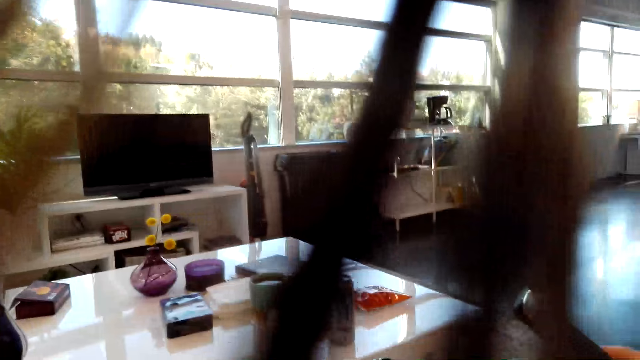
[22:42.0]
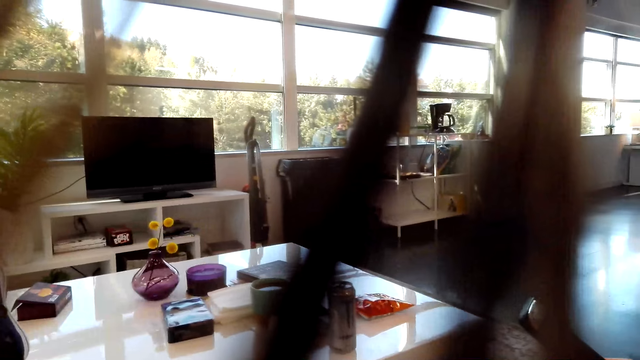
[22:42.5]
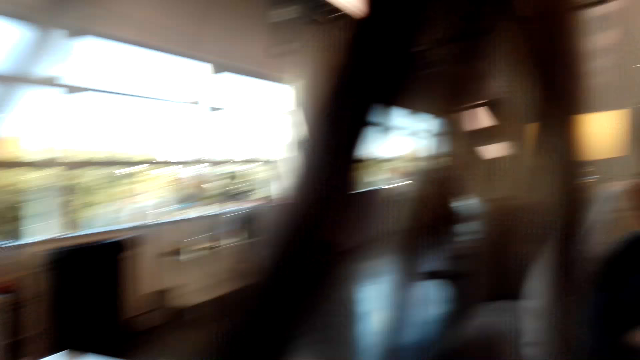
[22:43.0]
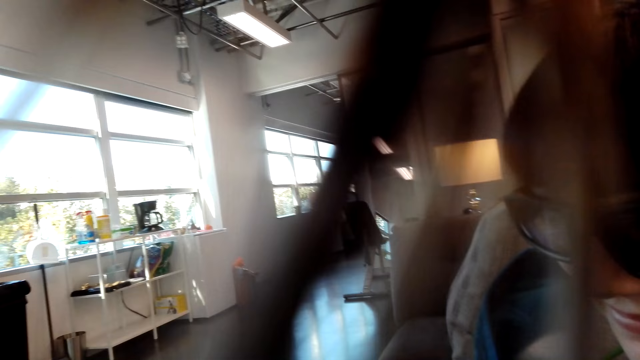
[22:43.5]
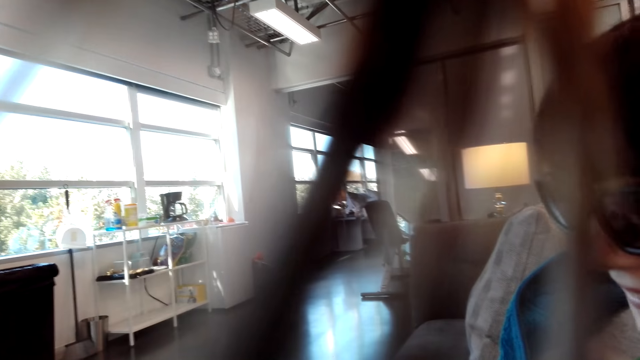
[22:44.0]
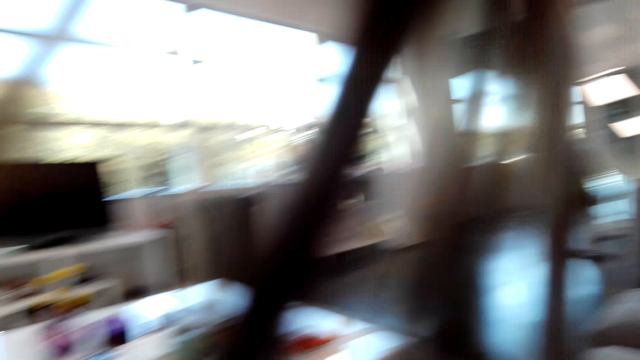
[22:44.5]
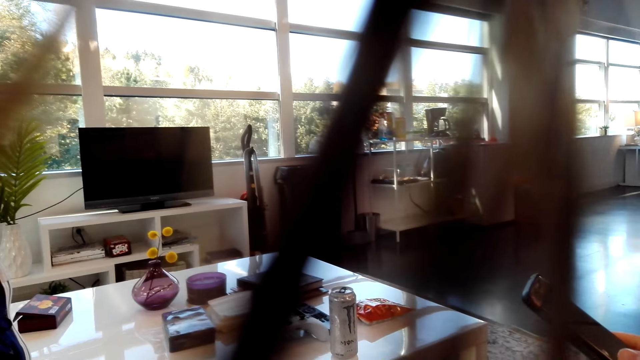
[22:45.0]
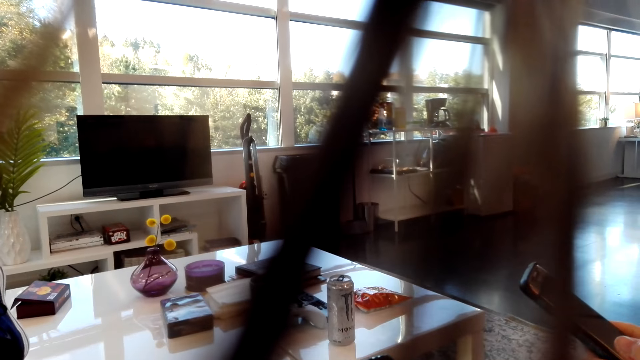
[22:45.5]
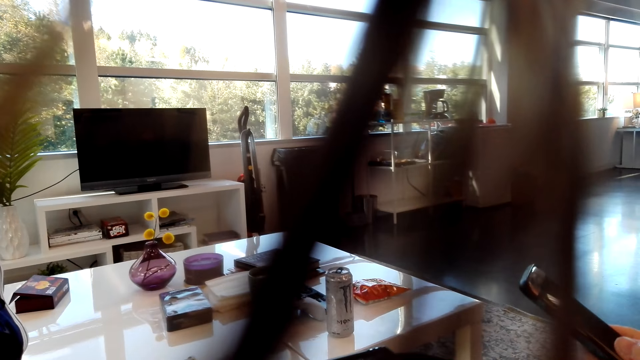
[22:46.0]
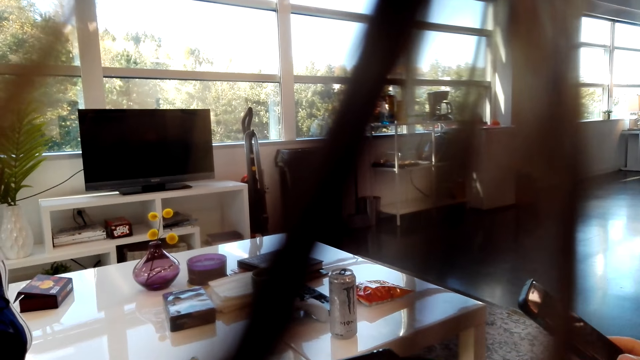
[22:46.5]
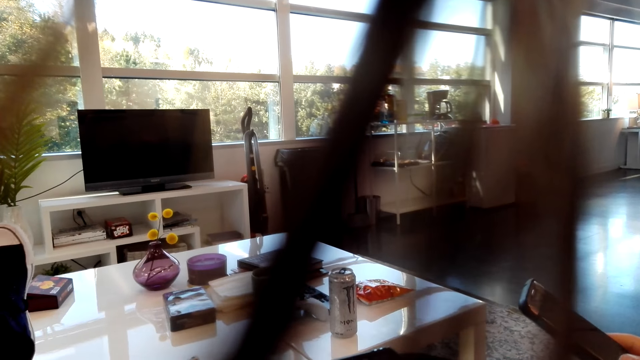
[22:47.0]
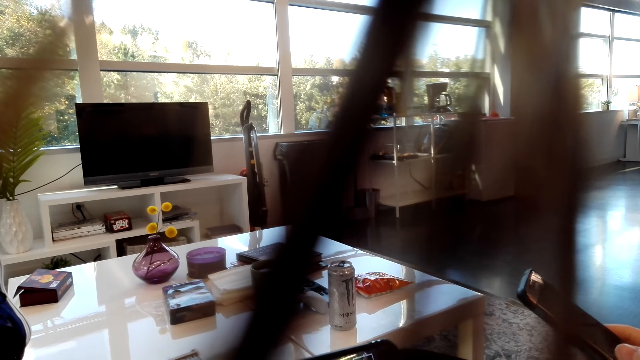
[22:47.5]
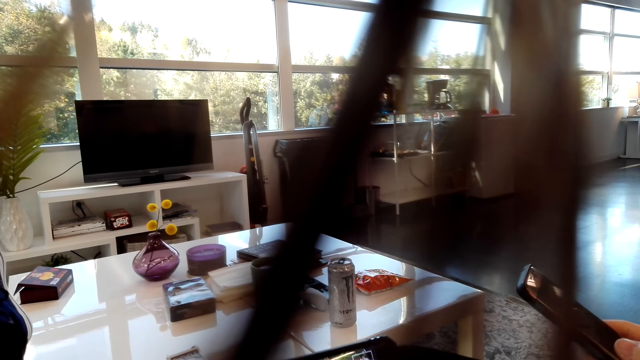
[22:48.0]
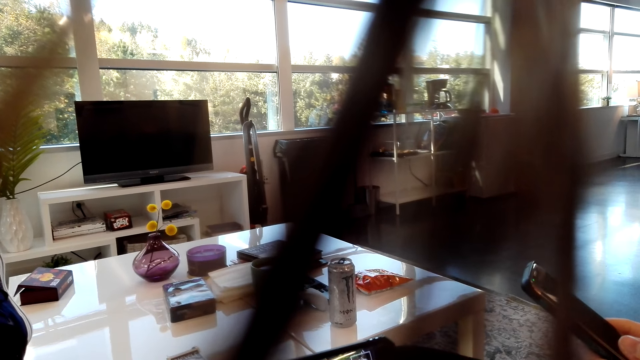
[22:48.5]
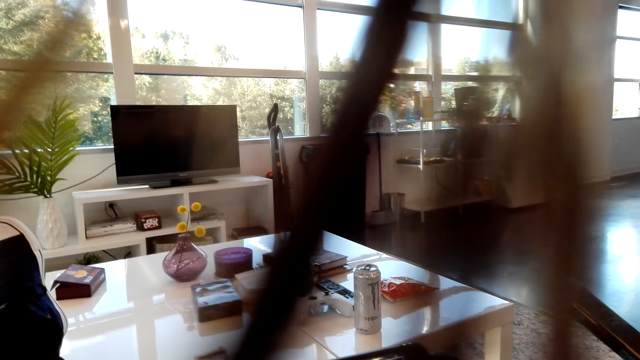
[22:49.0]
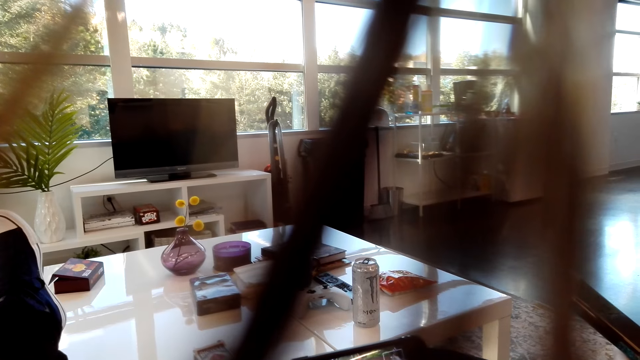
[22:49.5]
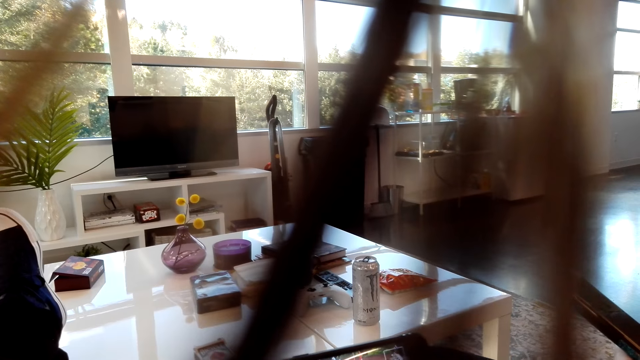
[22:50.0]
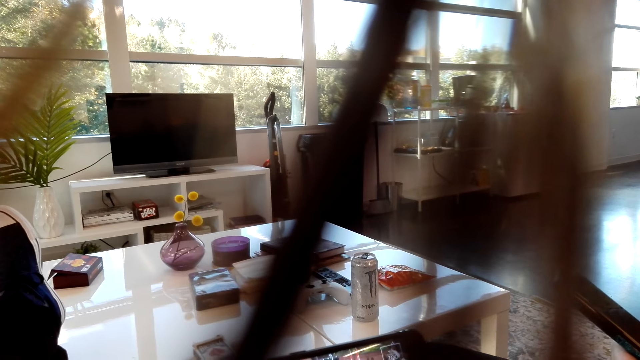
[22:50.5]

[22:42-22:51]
The camera wearer looks around. A man checks the mobile phone.

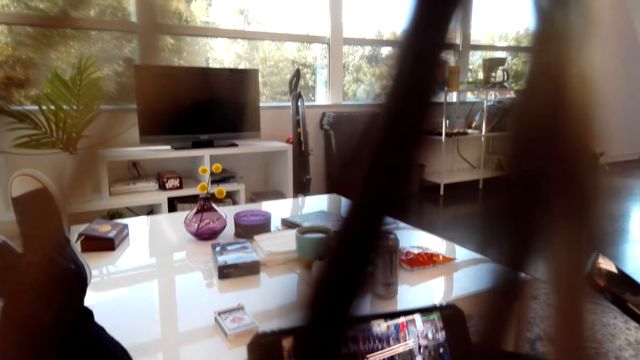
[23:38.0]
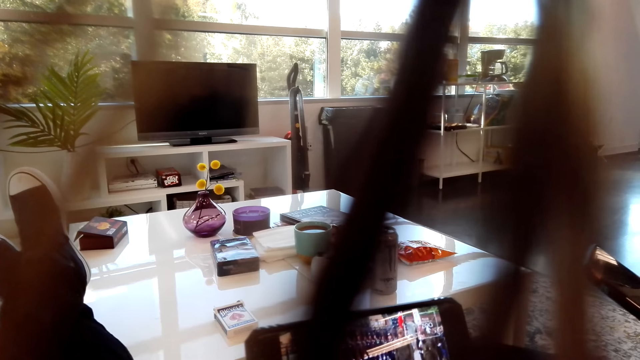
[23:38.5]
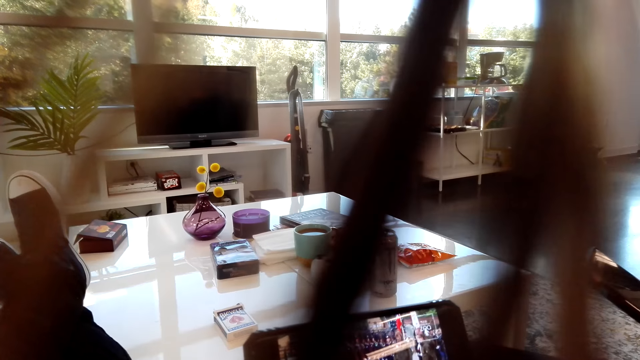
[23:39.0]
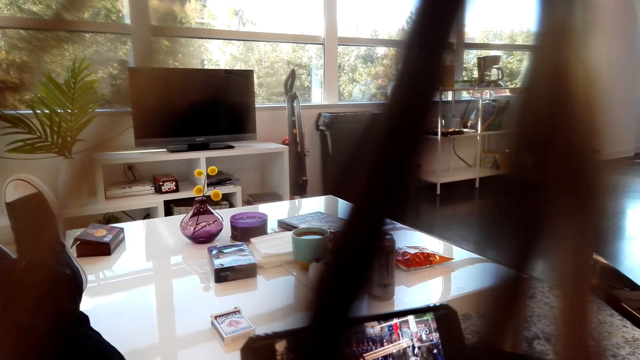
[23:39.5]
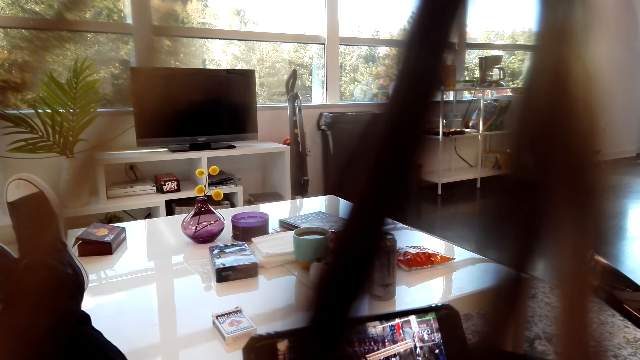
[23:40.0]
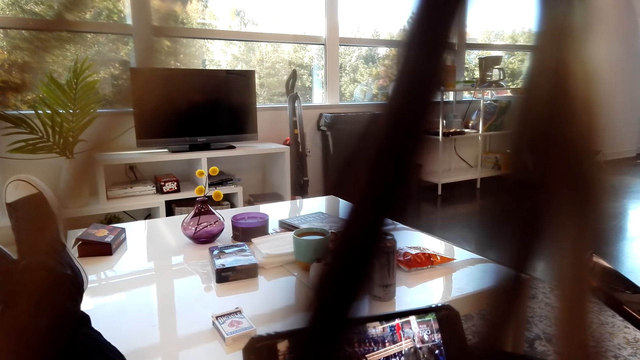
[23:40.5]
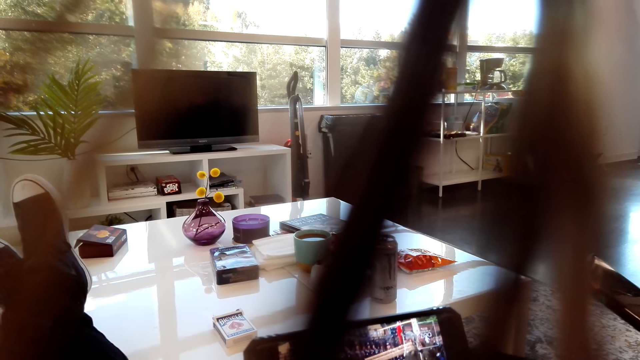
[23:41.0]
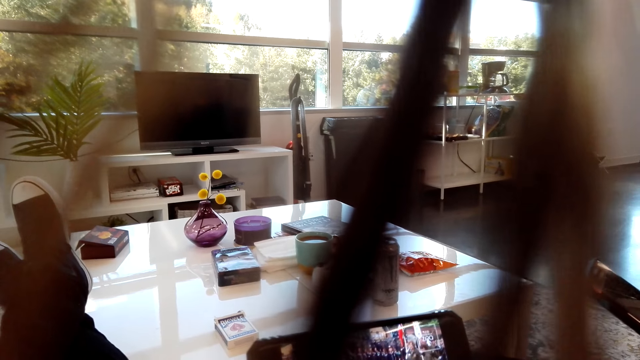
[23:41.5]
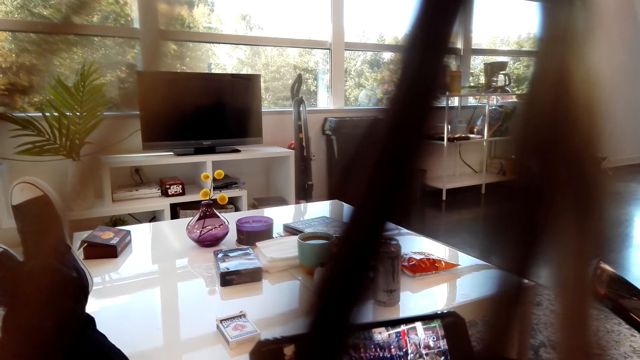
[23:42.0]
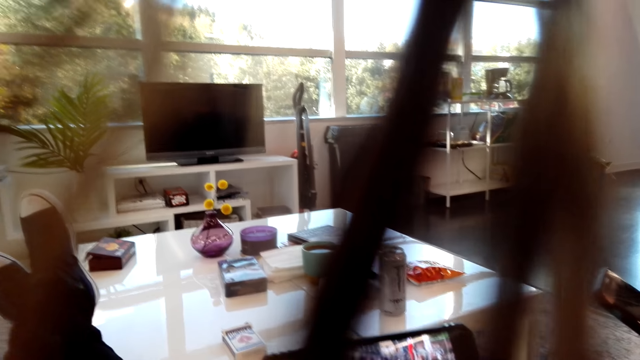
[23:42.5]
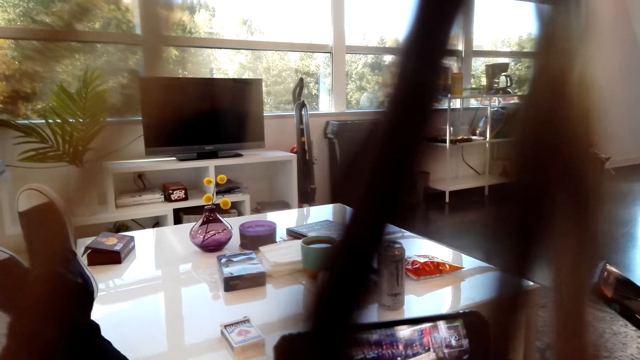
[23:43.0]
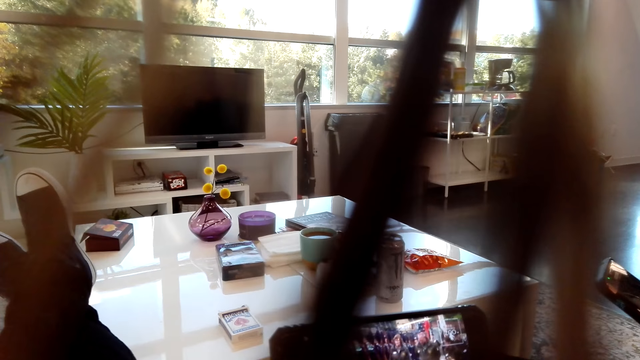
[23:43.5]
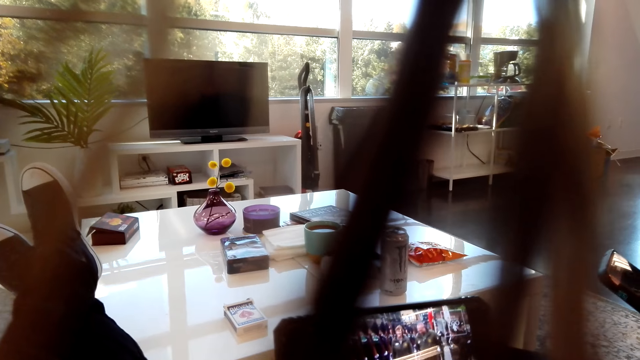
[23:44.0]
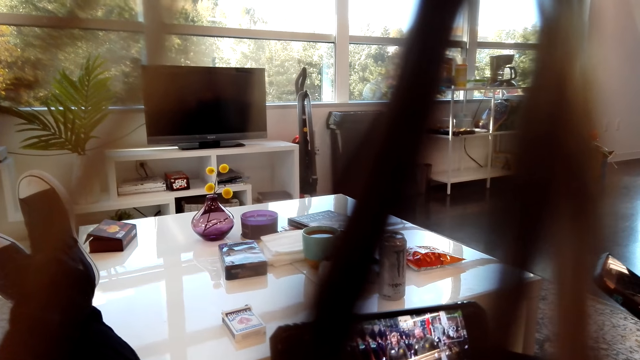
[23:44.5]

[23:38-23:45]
The camera wearer is watching a video on the mobile phone.

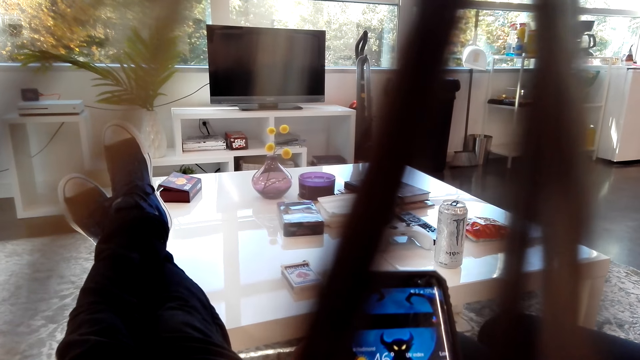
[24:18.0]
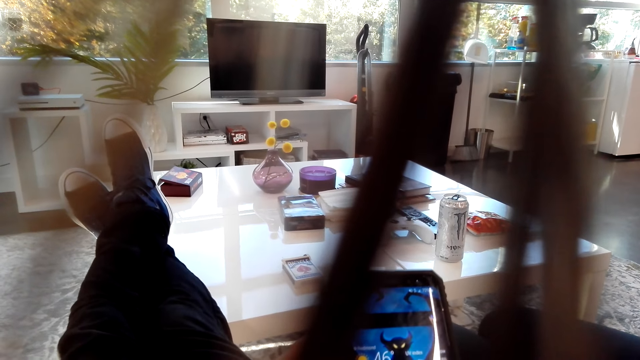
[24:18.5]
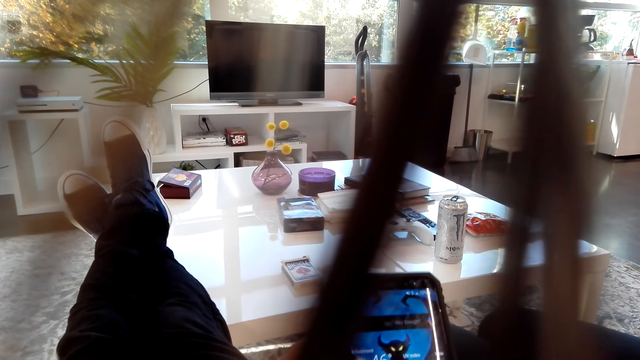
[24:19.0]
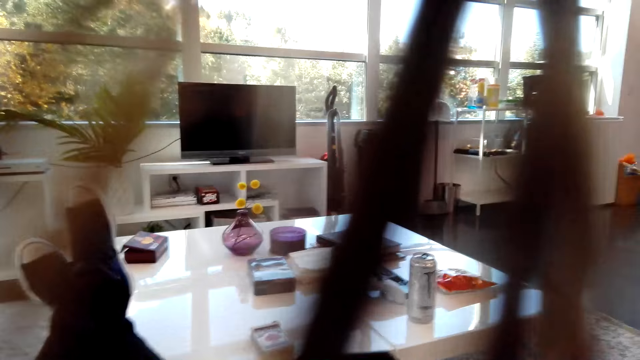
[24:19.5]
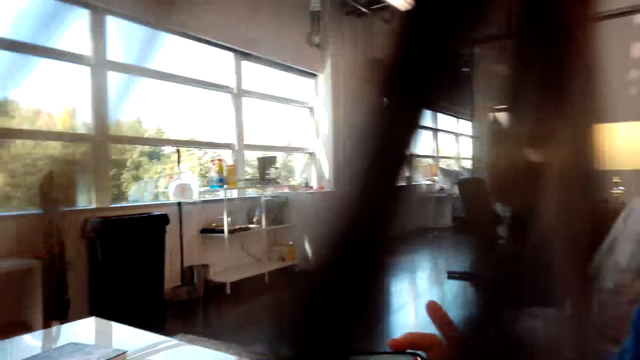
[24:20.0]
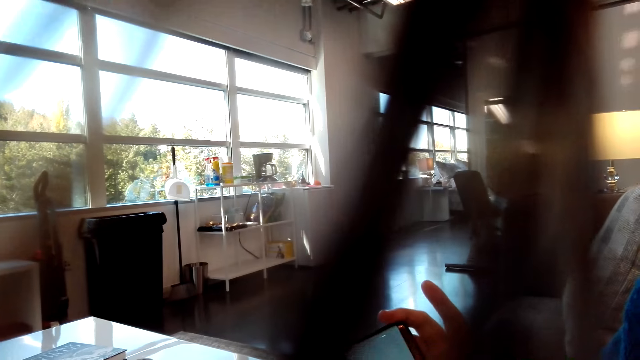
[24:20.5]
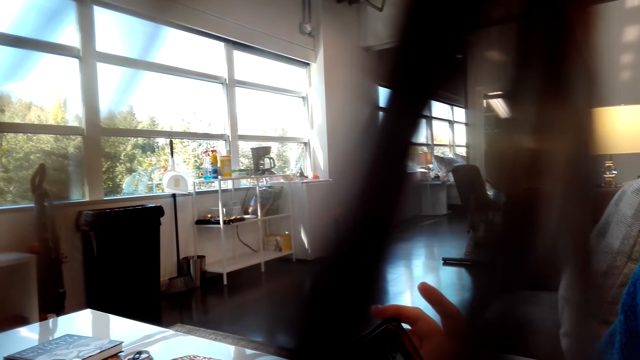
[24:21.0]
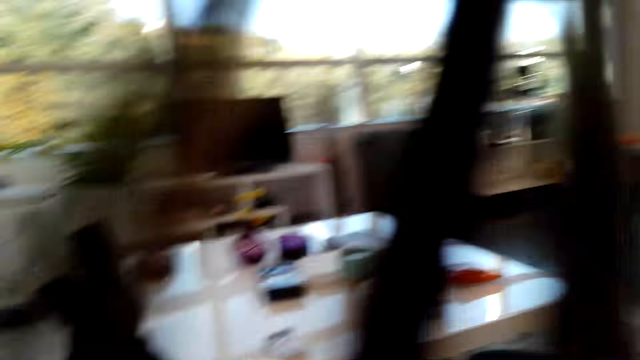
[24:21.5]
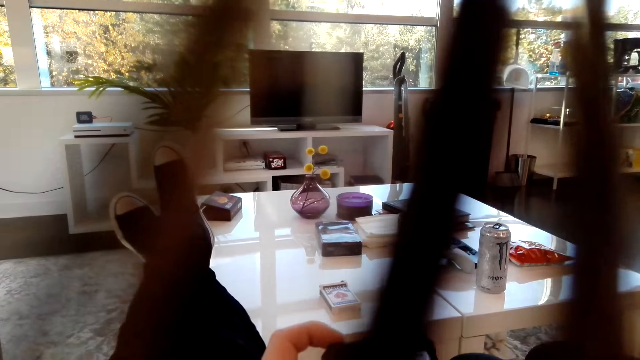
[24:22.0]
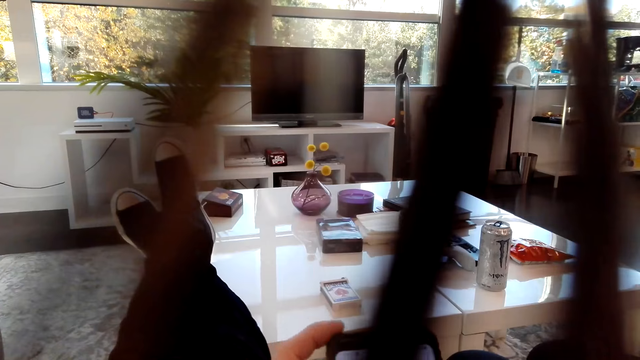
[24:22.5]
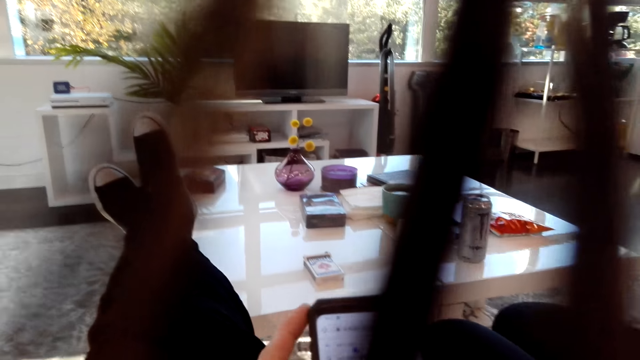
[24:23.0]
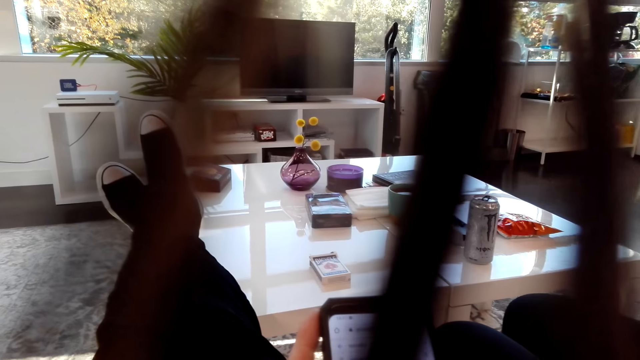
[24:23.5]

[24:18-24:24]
The camera wearer looks around. A person operates her phone. The camera wearer operates the phone.
